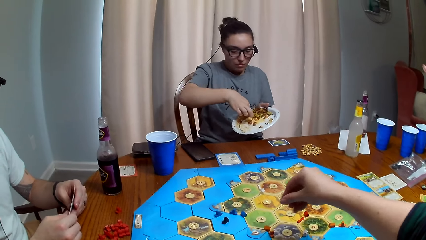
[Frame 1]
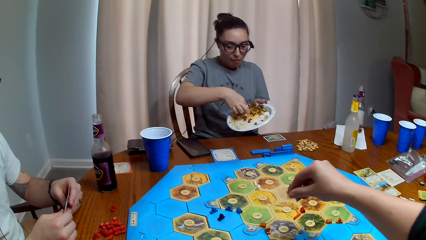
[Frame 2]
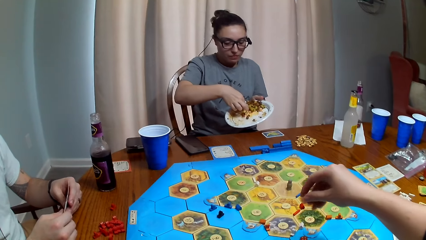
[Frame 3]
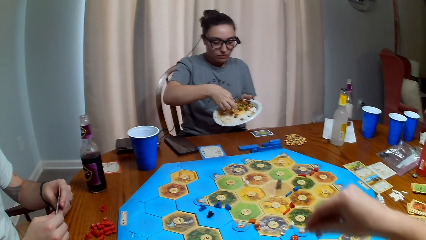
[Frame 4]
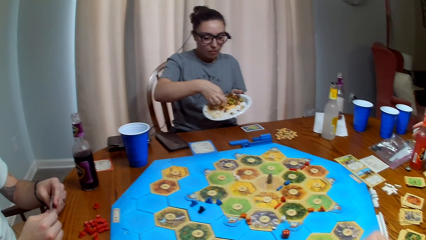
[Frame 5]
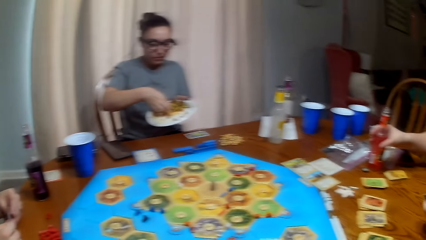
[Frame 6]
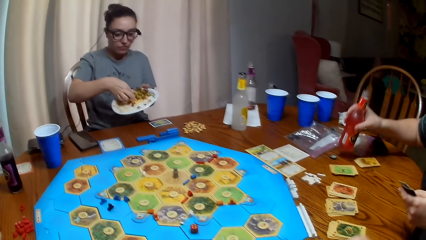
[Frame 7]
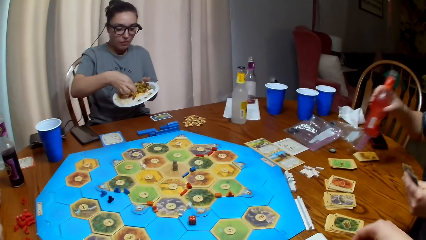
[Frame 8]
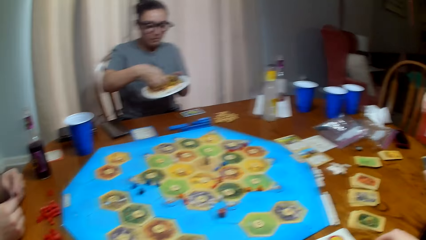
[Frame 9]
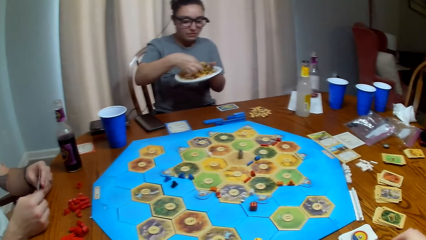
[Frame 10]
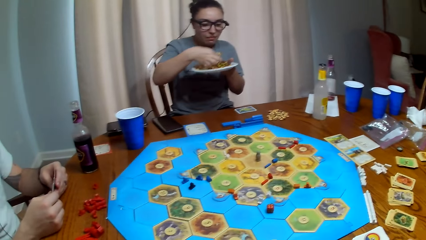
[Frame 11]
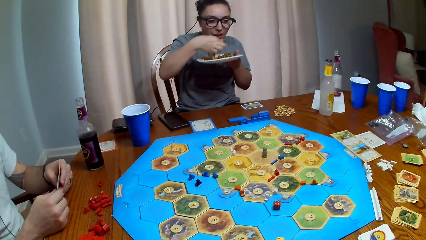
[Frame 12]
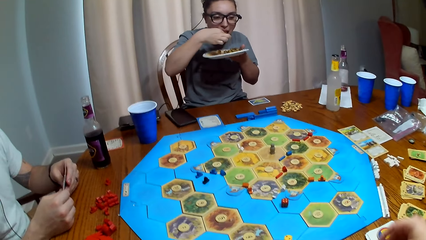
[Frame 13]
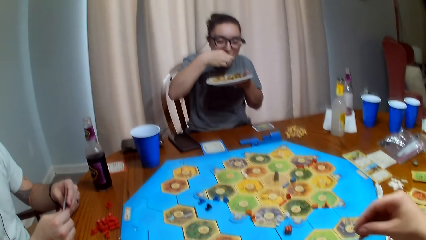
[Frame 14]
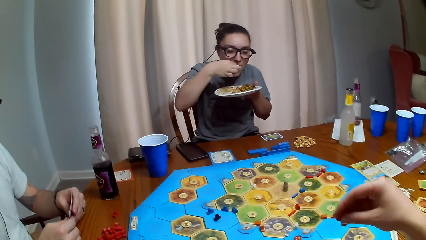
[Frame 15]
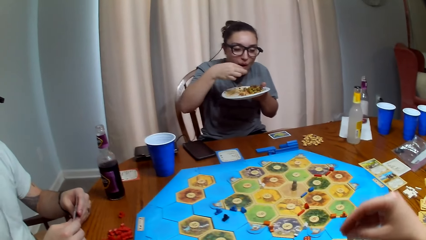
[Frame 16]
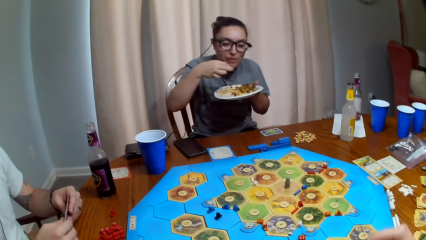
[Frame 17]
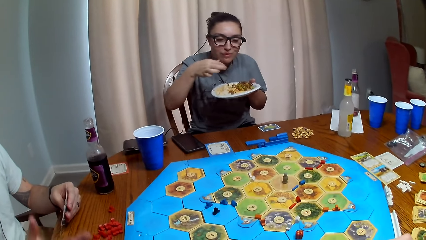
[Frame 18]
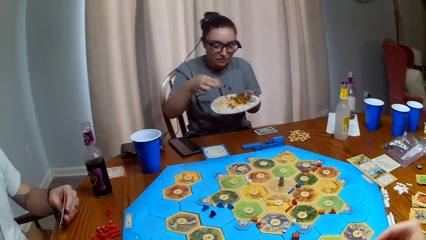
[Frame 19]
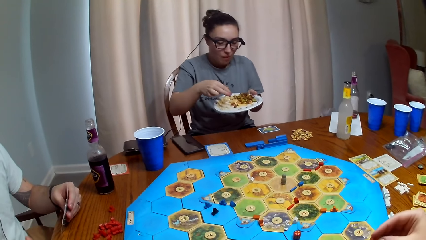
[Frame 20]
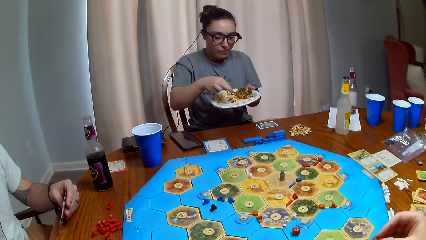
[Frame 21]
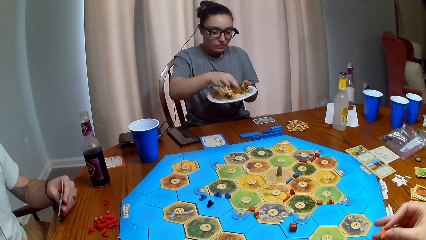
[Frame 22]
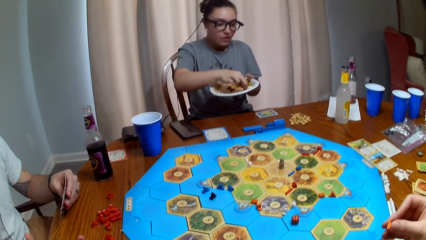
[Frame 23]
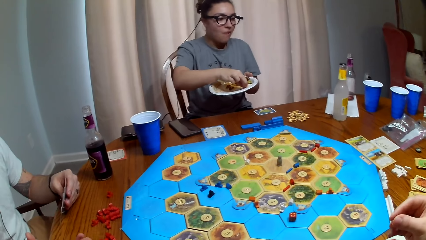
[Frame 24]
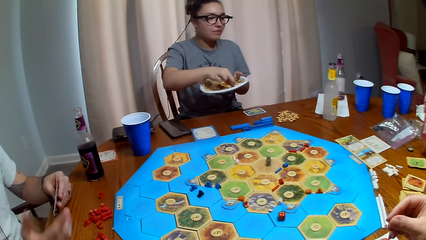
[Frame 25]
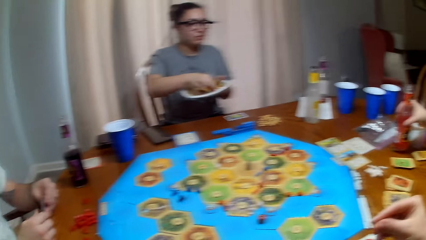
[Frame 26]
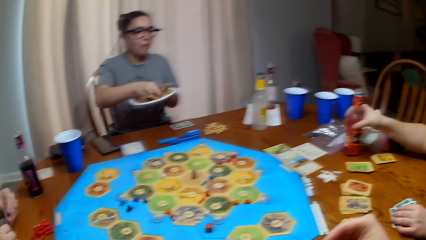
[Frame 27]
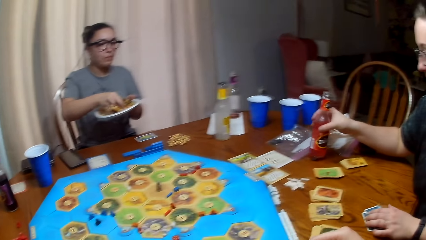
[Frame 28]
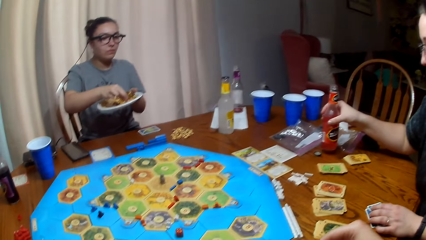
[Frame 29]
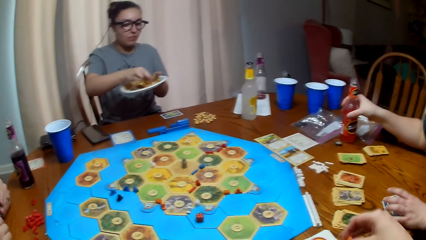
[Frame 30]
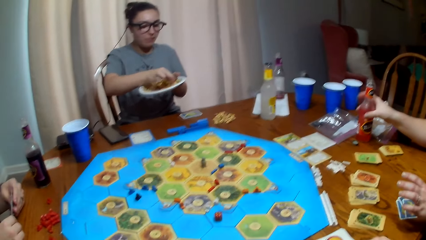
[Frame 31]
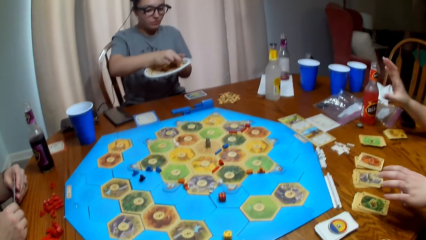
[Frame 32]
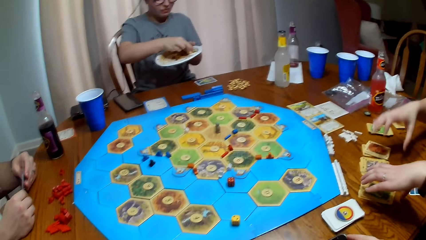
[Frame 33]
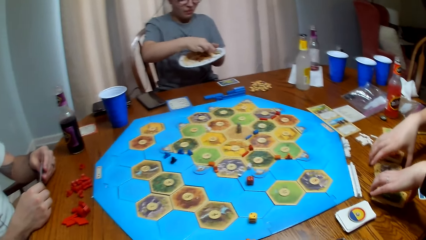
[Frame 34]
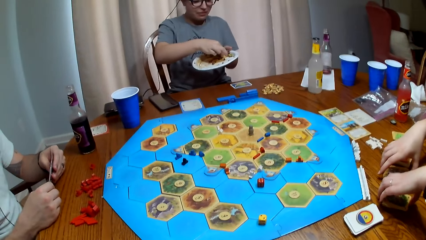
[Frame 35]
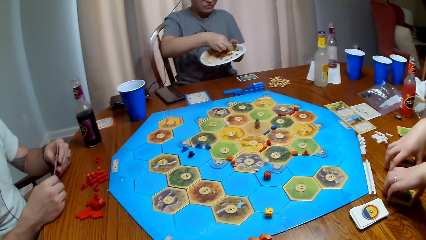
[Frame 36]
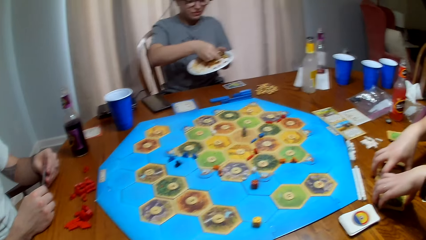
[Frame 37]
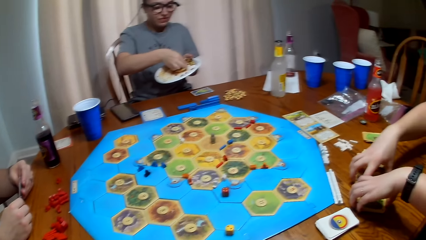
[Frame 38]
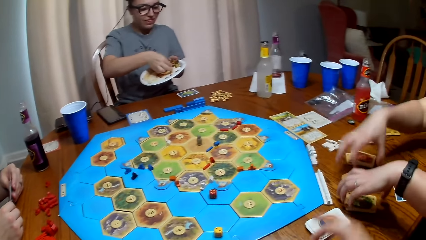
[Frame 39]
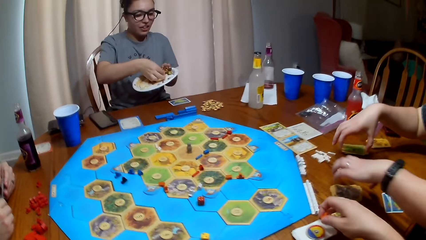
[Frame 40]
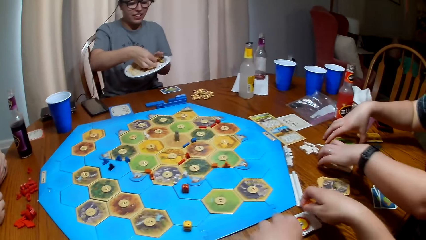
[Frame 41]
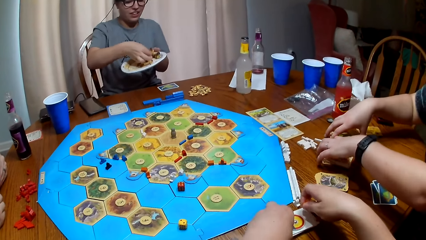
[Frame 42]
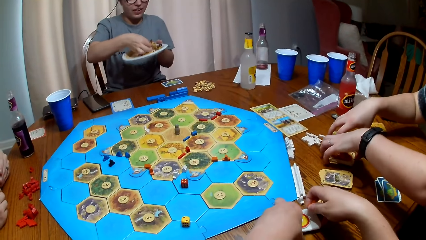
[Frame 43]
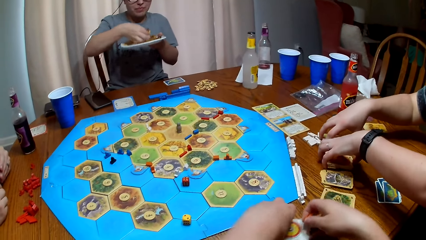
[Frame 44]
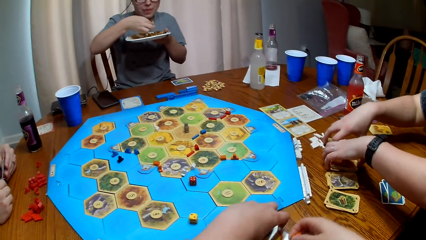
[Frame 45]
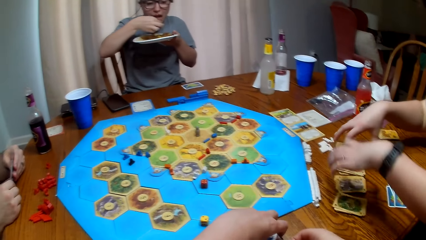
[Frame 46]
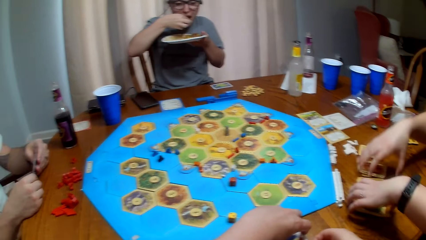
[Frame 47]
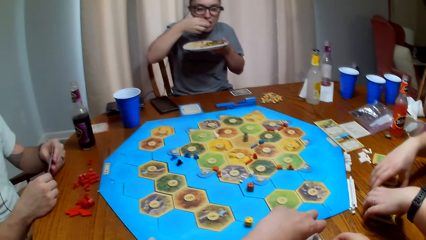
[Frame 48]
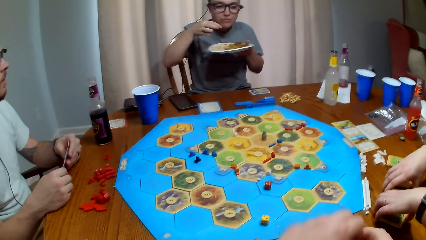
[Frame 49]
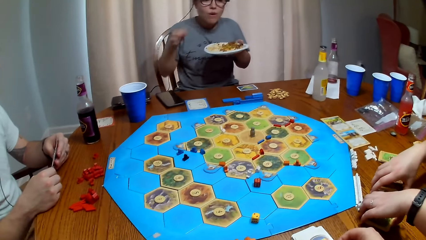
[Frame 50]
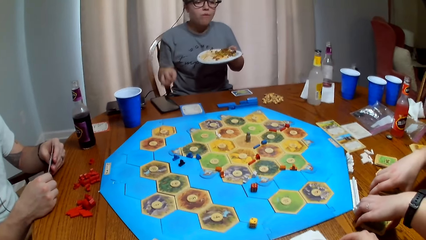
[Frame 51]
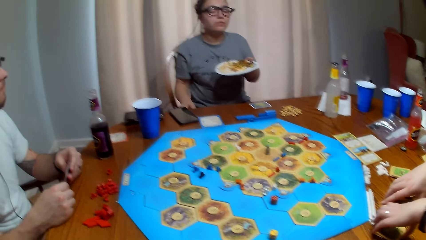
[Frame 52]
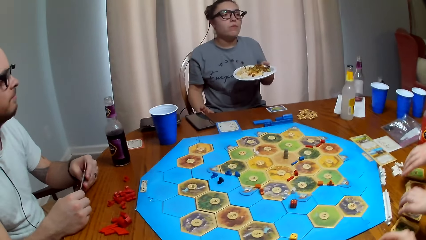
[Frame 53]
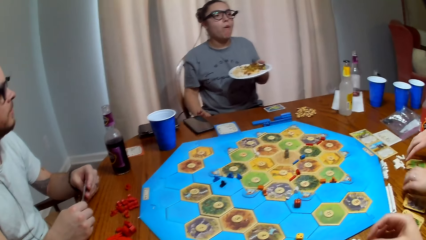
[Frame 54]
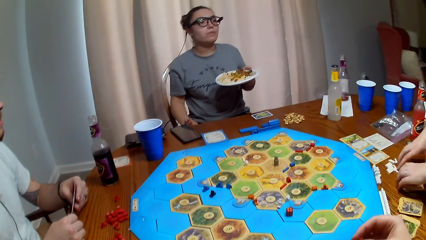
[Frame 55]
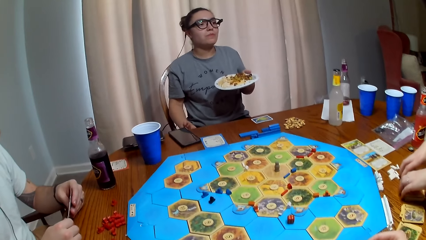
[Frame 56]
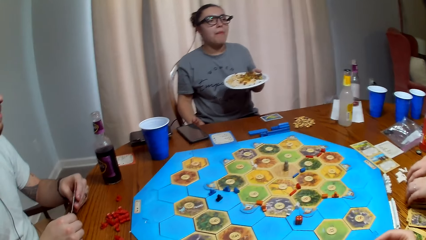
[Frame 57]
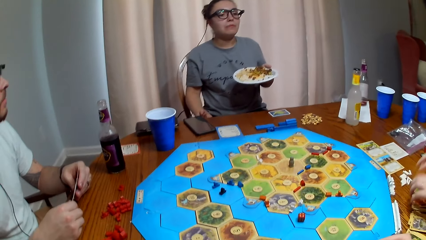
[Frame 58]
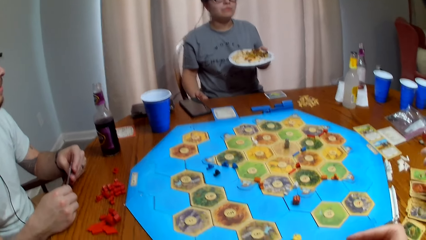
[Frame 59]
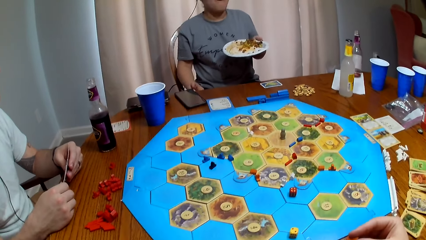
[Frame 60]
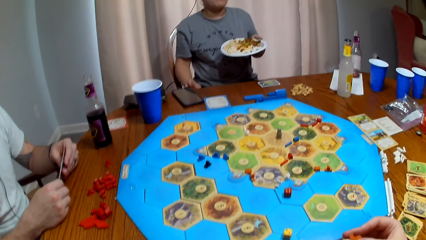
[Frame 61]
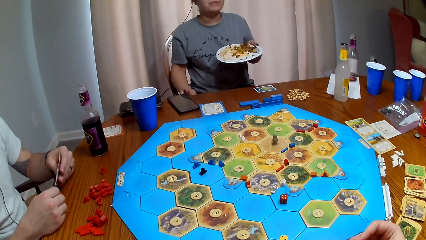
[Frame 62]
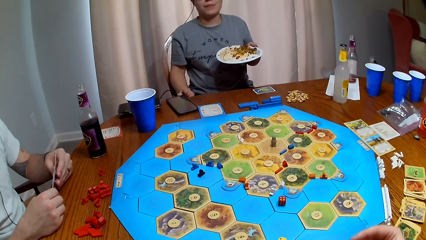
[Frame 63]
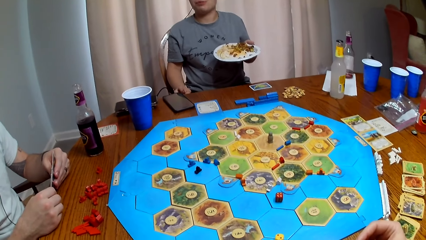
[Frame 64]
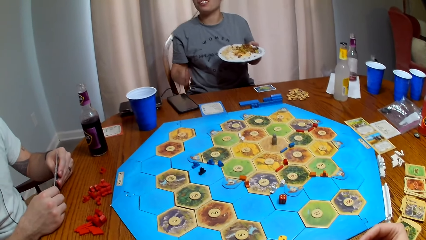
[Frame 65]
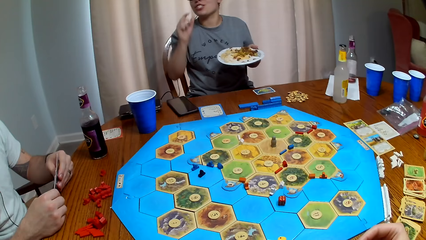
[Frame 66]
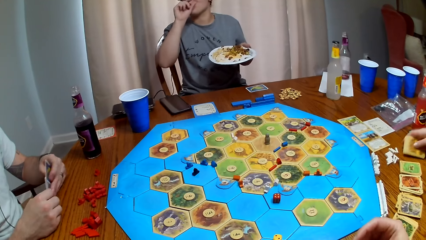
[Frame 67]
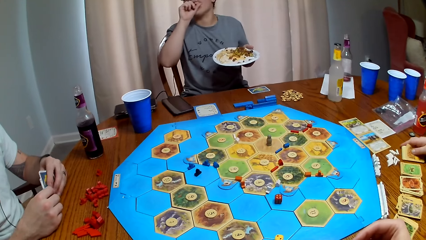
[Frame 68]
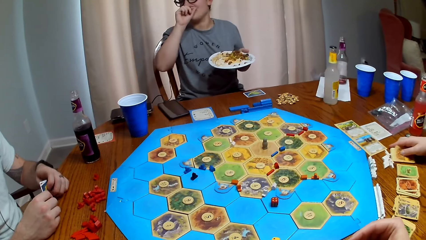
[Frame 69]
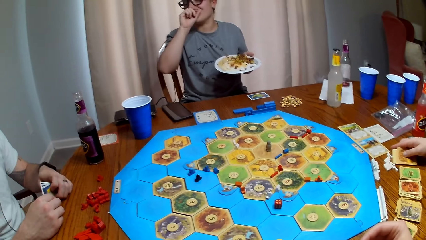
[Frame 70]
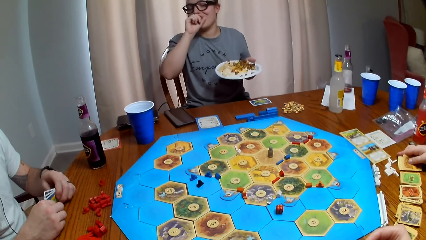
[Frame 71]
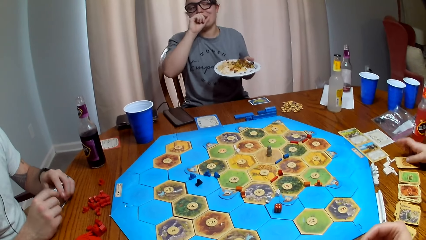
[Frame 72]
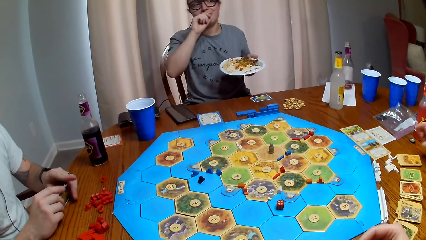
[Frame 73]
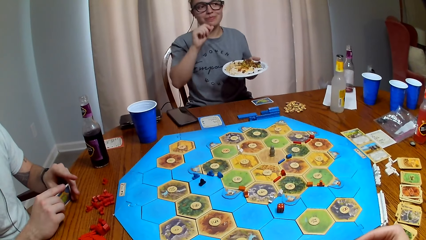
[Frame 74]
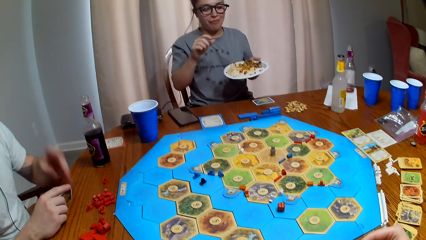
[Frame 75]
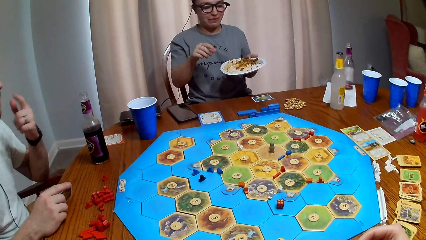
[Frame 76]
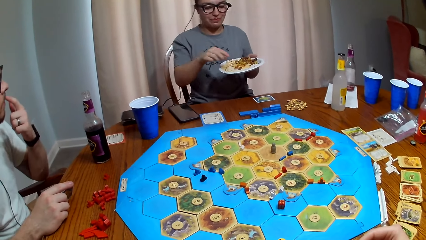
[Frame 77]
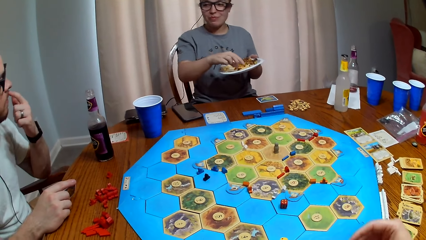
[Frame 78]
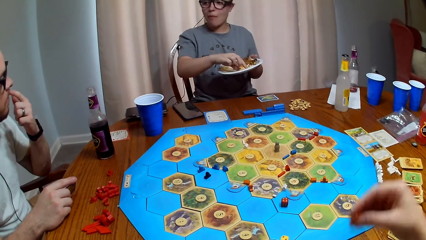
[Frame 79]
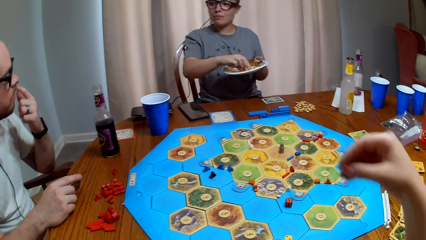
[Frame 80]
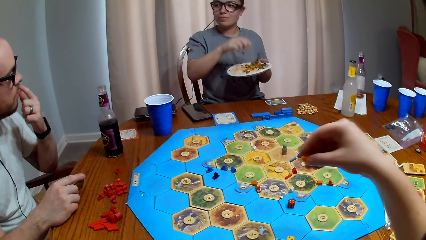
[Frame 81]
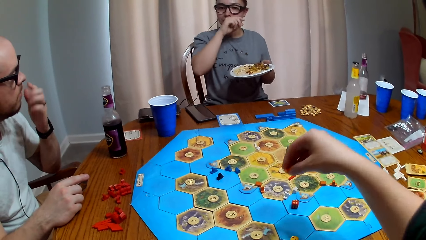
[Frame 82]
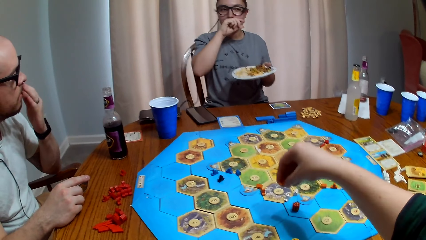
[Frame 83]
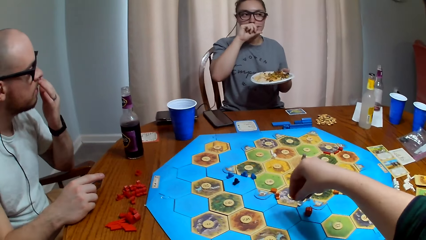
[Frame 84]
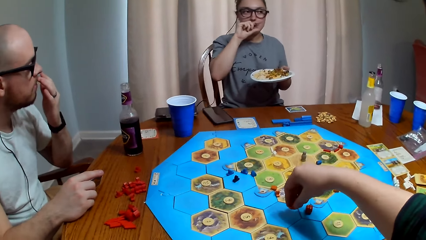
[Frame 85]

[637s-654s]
A person talks. Another person eats food. A third person dialogues with the camera wearer and the first person. The first person and the camera wearer arrange the cards on the table. The camera wearer talks. The second person eats food. The third person dialogues with the camera wearer, the first person and the second person. The first person talks.
